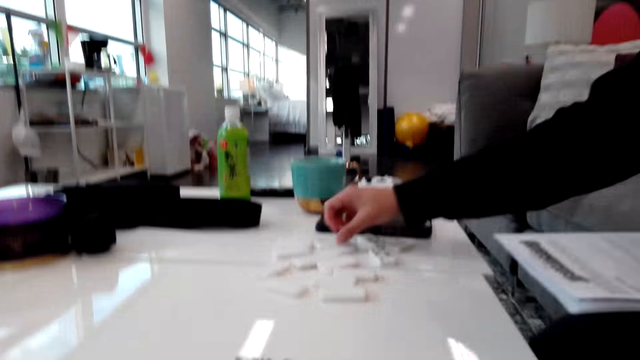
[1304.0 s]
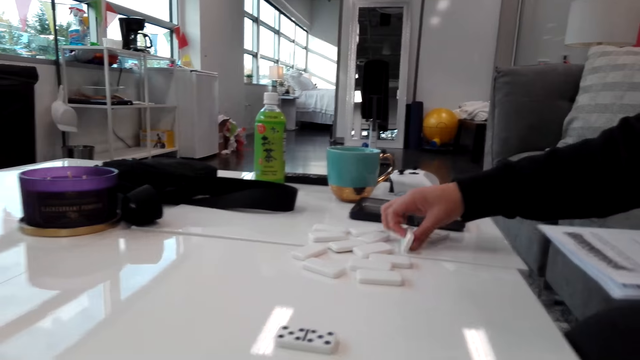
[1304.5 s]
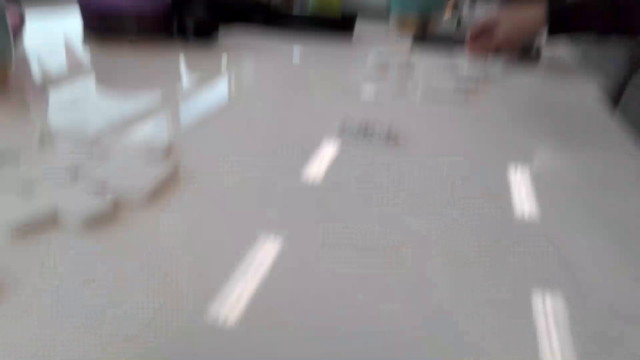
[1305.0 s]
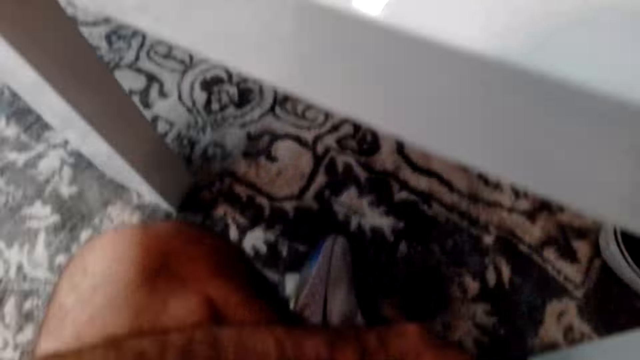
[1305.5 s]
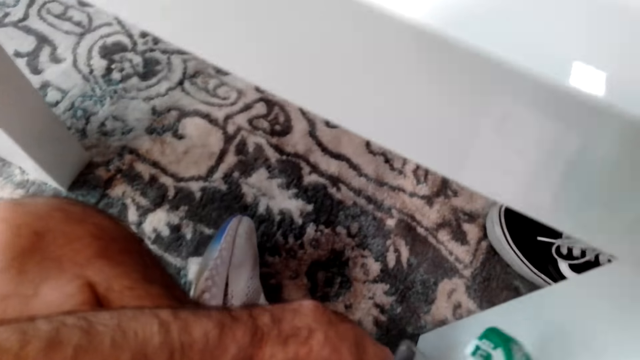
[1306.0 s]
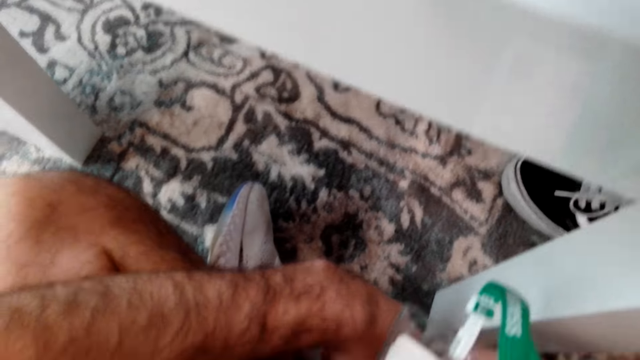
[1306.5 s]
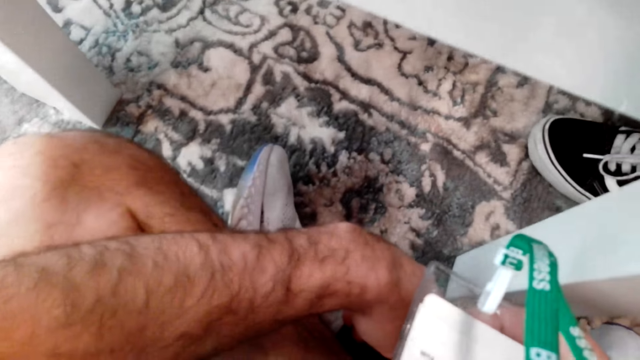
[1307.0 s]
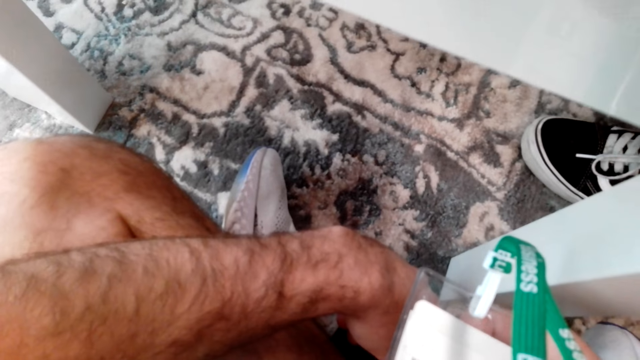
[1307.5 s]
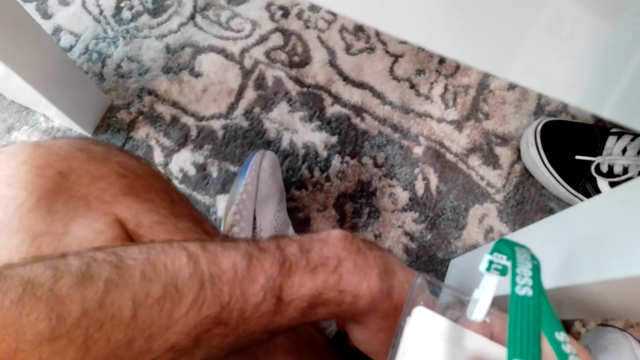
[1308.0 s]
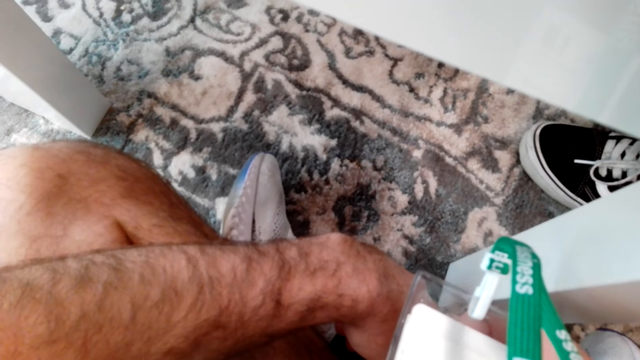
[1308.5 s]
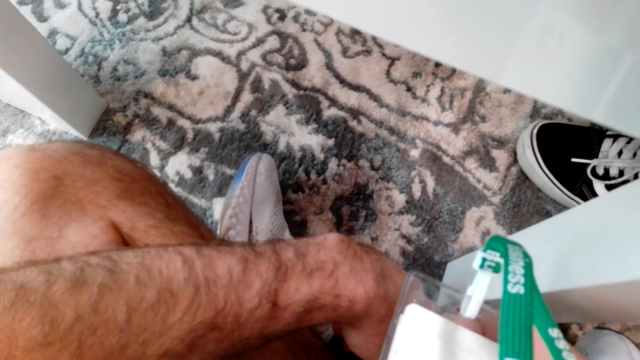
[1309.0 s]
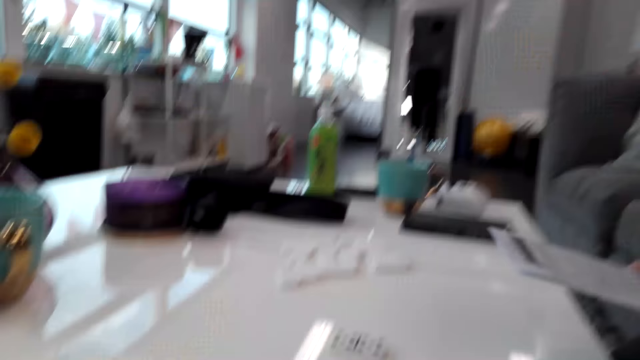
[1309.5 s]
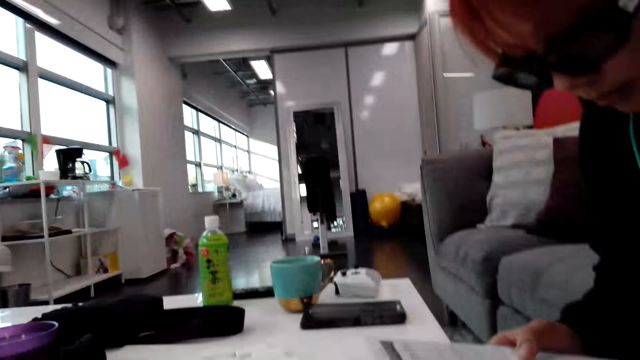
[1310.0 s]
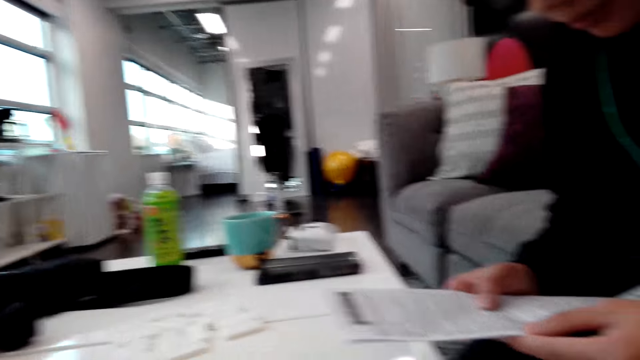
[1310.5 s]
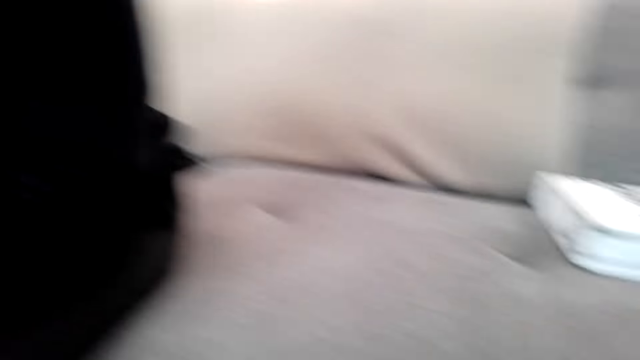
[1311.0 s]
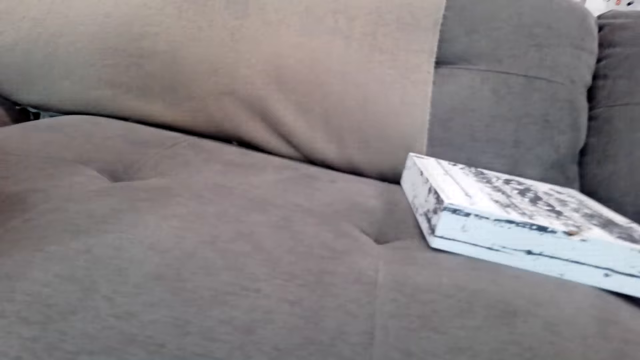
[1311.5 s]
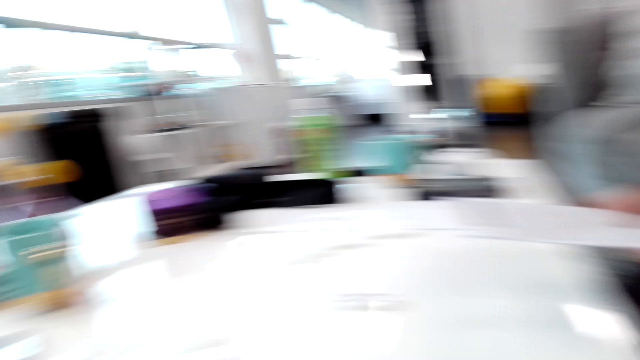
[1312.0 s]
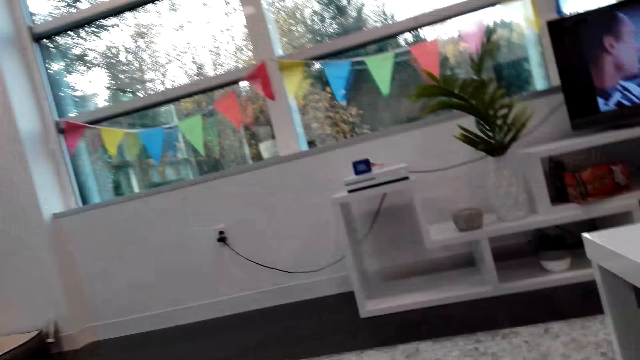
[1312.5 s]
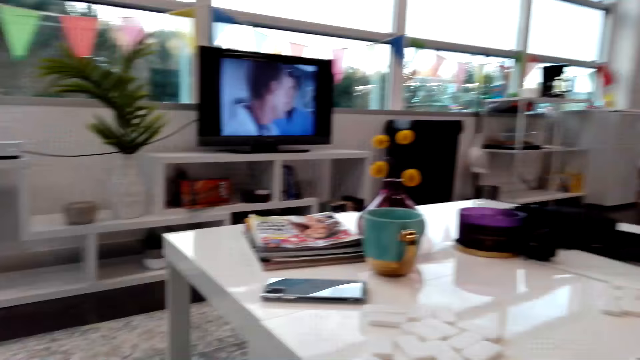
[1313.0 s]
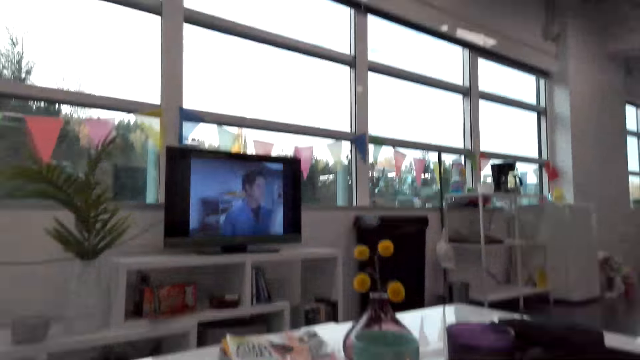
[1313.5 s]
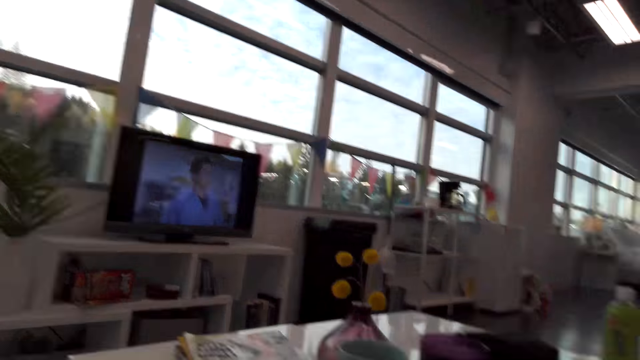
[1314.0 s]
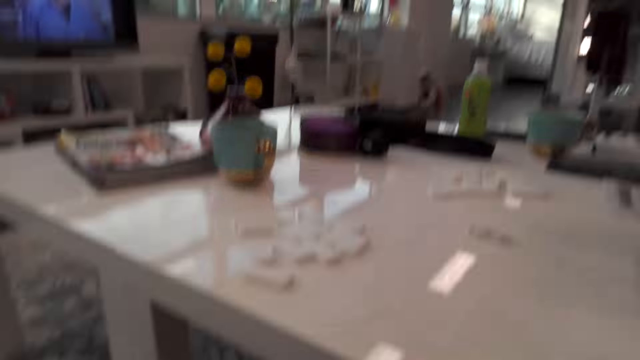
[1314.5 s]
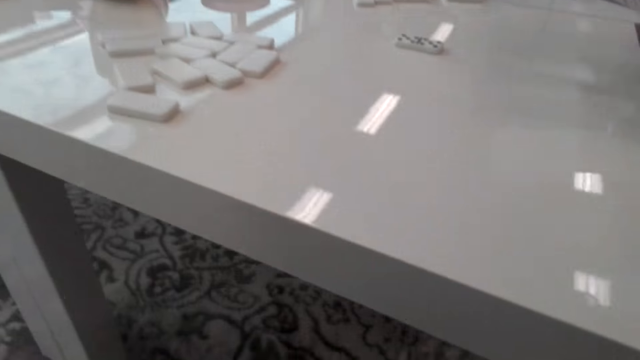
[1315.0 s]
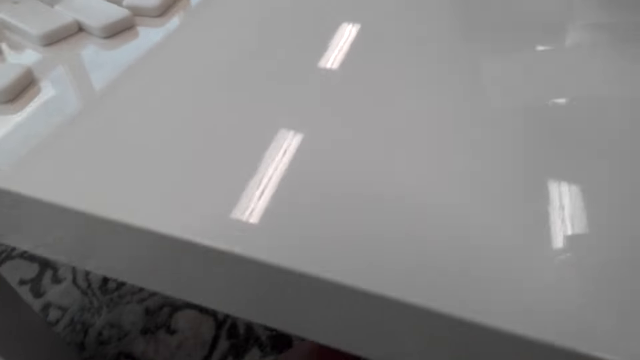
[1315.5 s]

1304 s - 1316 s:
A person plays the dice game on the table. The camera wearer touches the tag. The person looks at the paper. The camera wearer looks around the room.

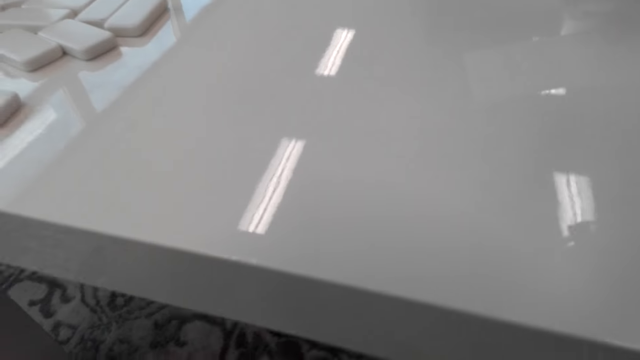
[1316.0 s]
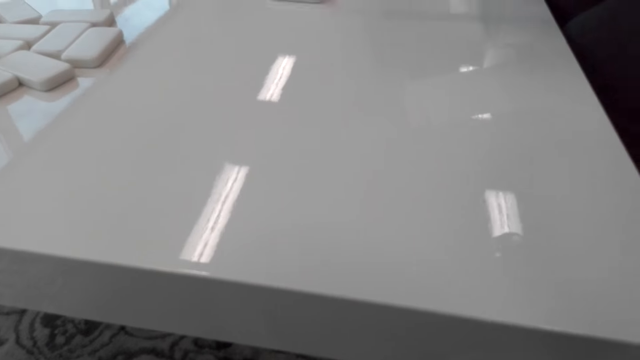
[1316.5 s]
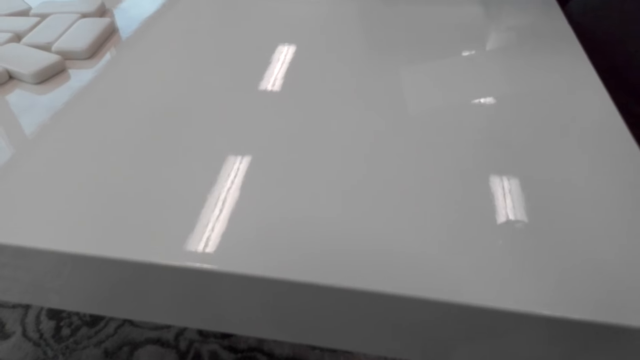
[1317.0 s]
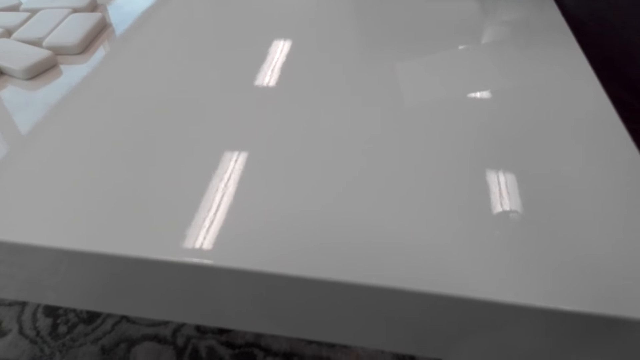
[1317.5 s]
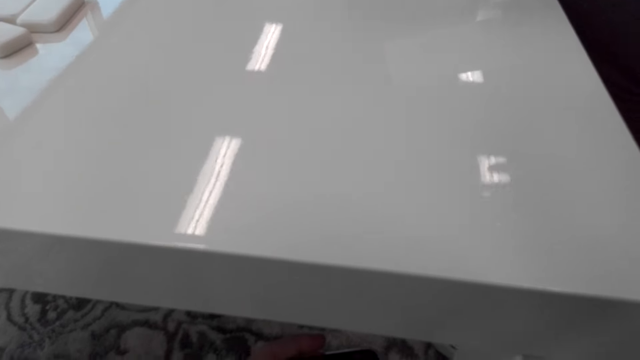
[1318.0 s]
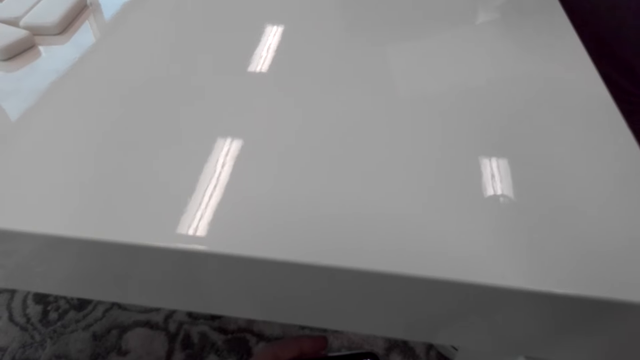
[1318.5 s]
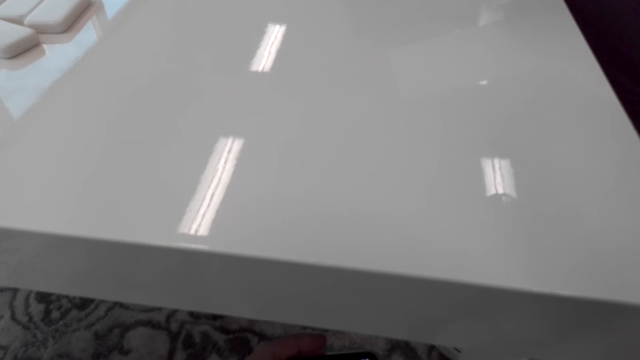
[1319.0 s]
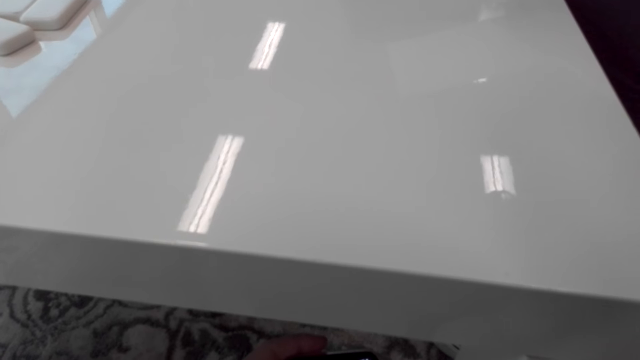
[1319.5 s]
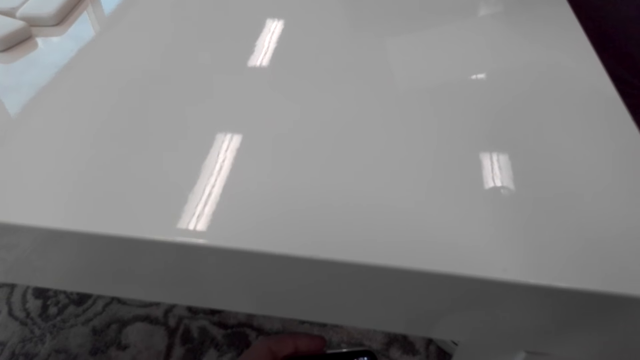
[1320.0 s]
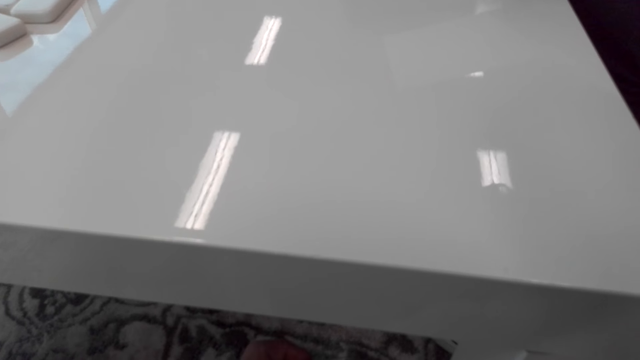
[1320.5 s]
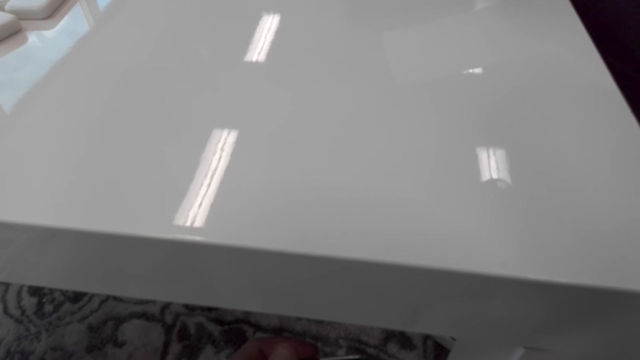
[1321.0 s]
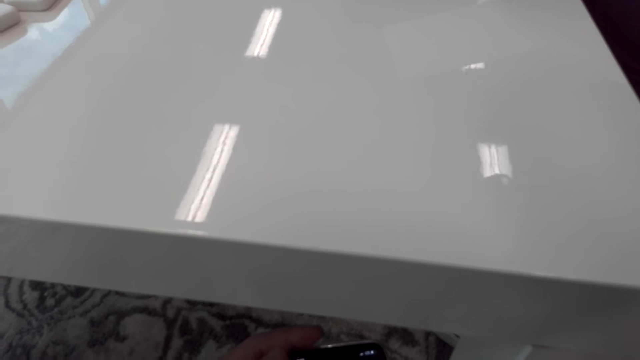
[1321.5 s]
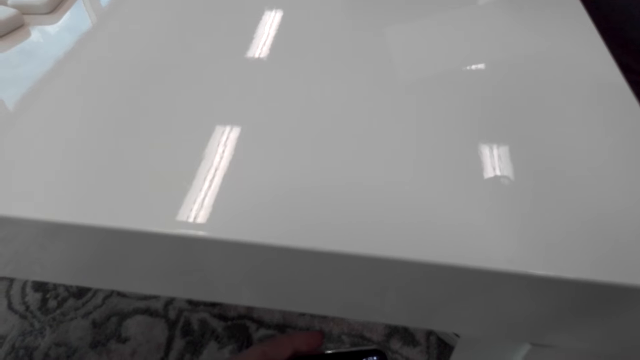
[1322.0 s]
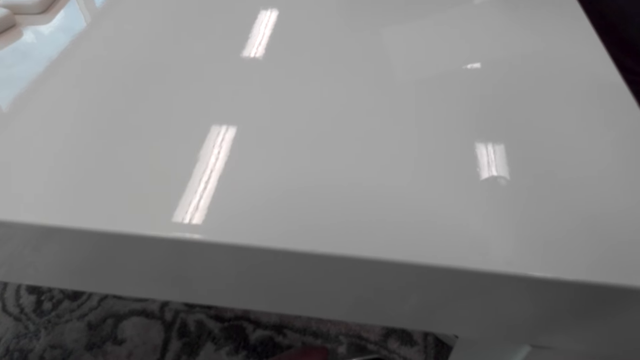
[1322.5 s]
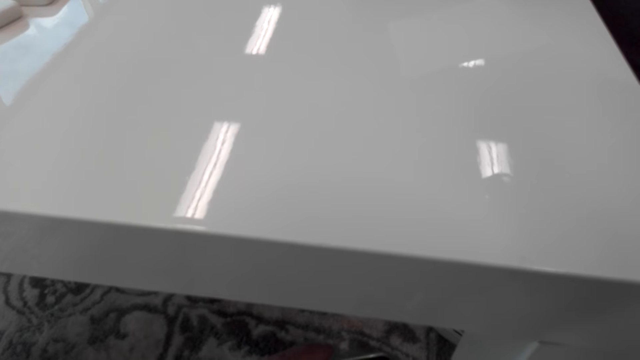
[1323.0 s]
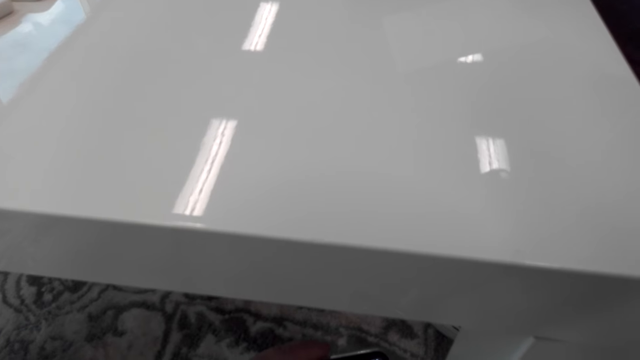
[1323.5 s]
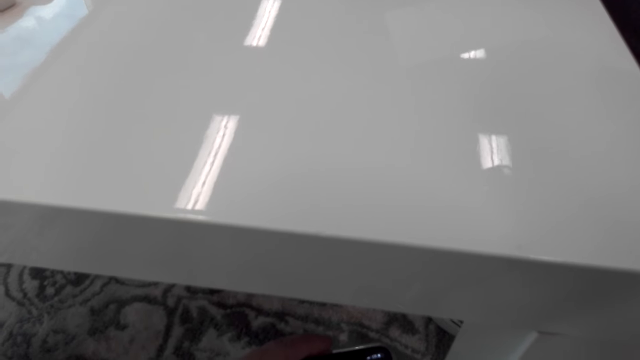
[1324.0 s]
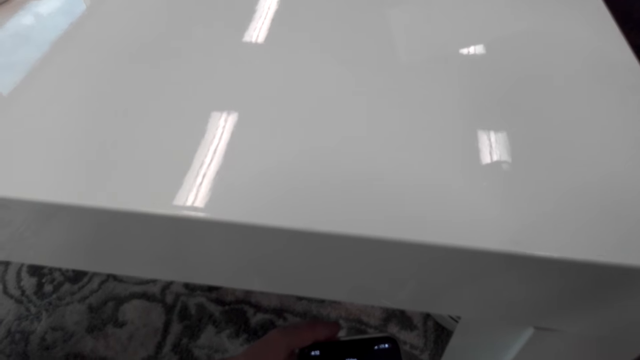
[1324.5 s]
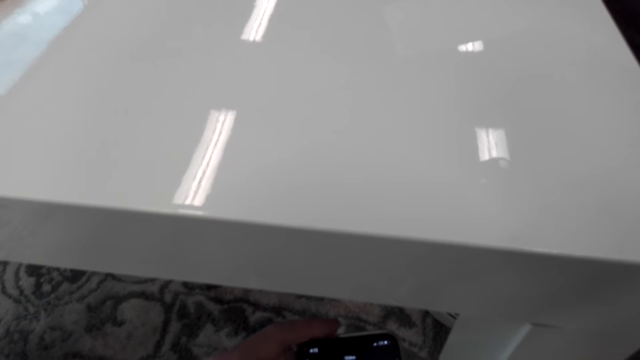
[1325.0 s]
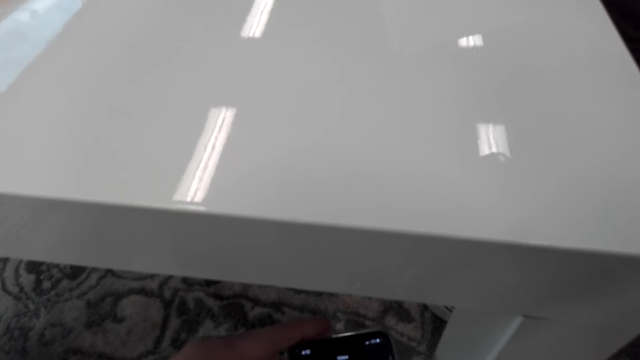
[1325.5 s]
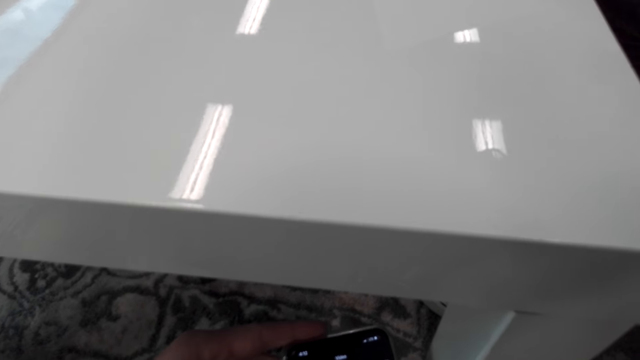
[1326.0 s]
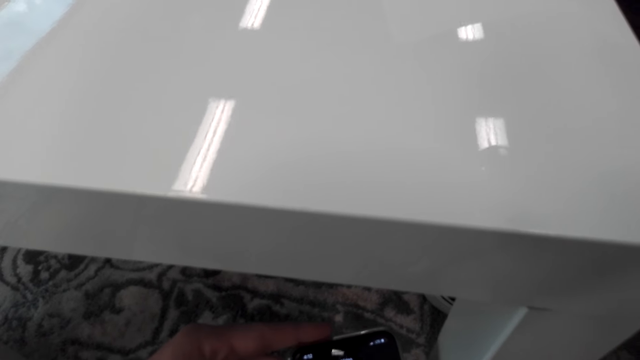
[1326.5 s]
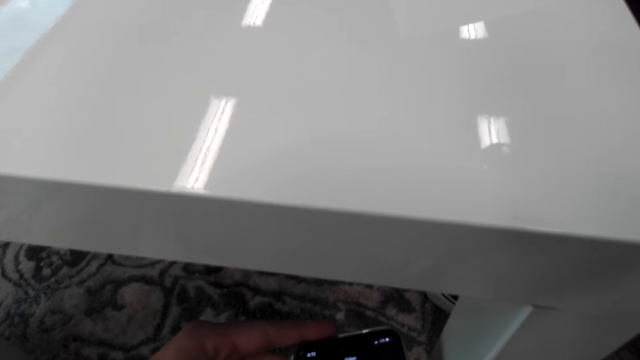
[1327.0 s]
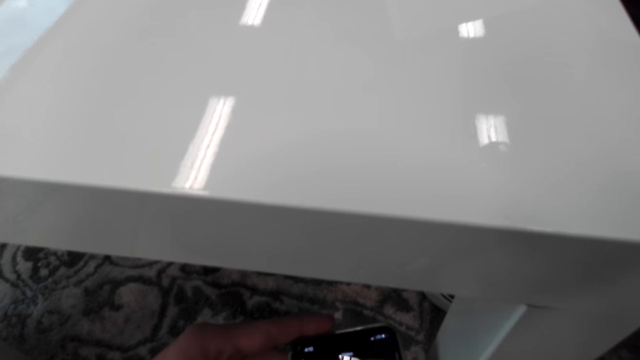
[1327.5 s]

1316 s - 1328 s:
The camera wearer scrolls through the phone.
